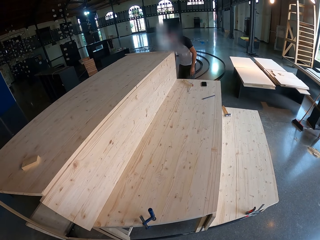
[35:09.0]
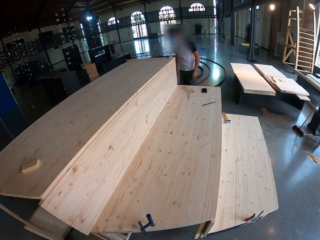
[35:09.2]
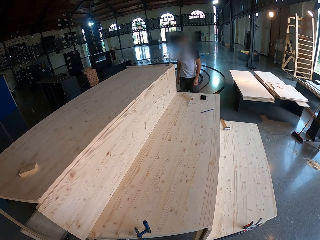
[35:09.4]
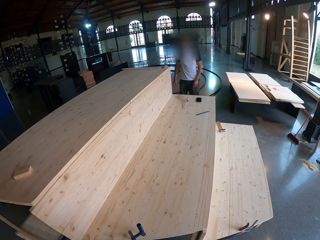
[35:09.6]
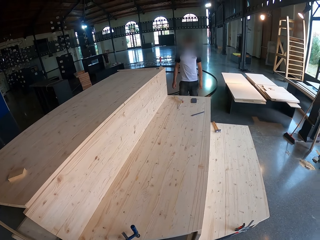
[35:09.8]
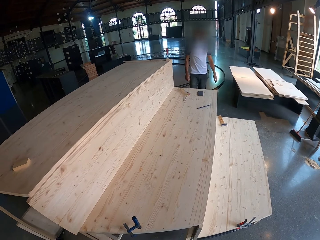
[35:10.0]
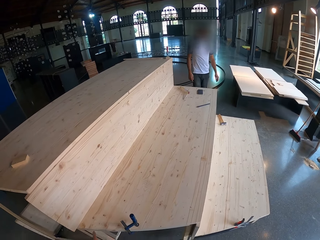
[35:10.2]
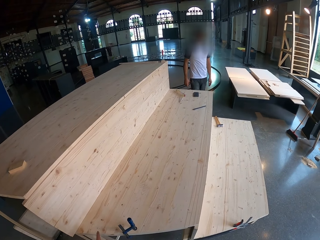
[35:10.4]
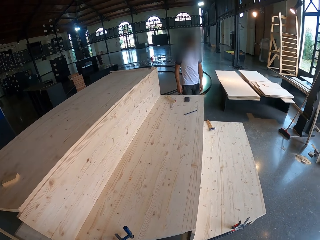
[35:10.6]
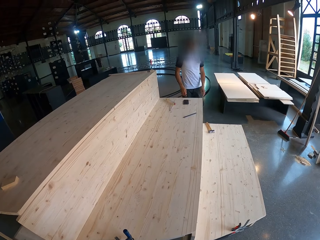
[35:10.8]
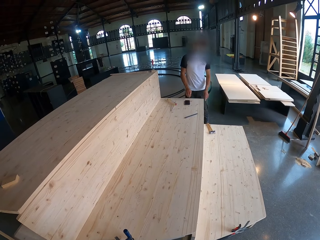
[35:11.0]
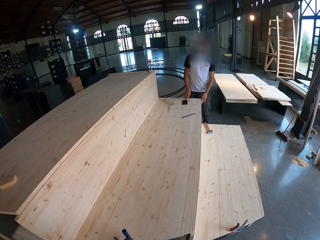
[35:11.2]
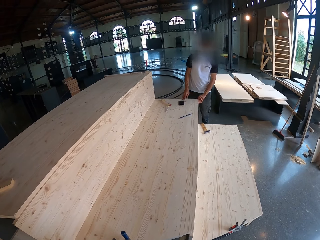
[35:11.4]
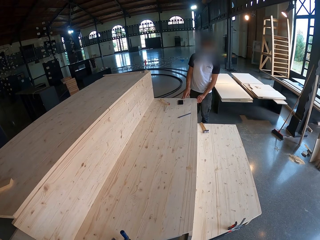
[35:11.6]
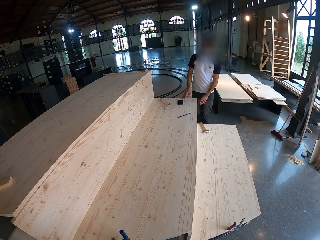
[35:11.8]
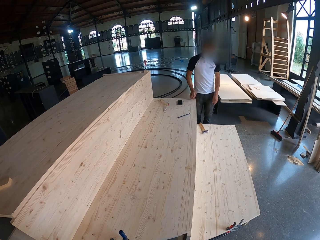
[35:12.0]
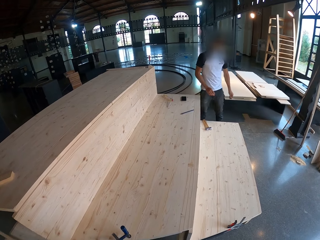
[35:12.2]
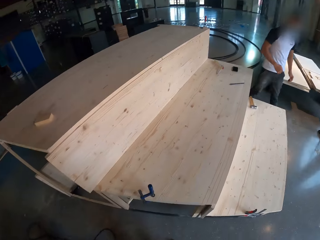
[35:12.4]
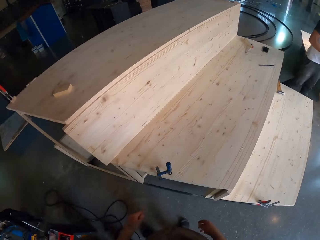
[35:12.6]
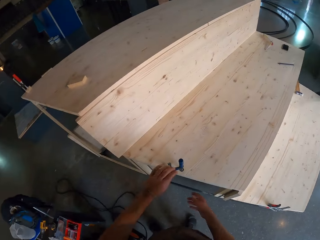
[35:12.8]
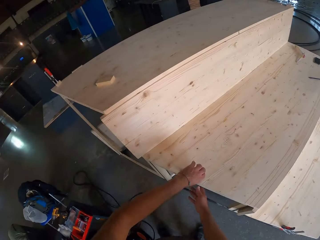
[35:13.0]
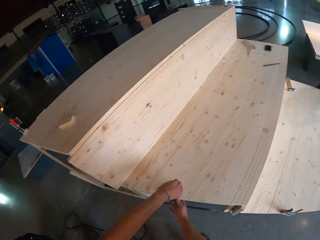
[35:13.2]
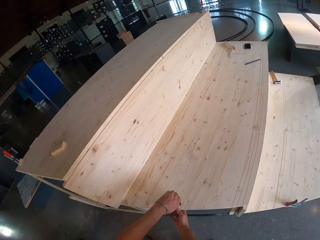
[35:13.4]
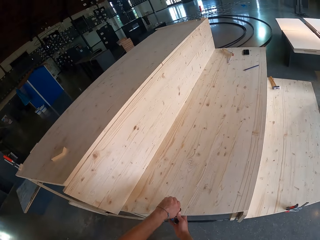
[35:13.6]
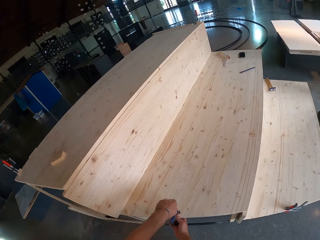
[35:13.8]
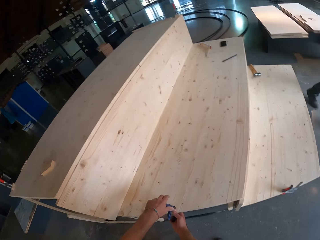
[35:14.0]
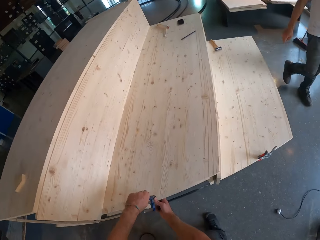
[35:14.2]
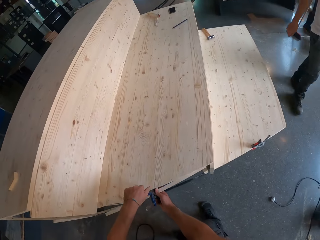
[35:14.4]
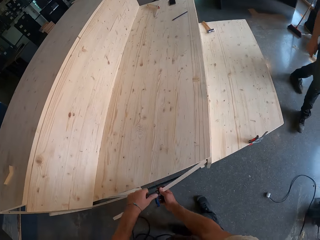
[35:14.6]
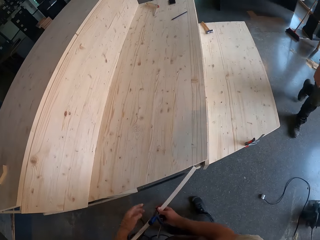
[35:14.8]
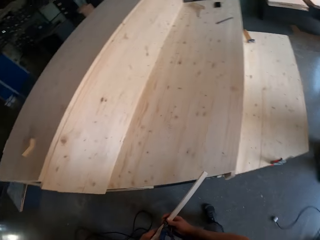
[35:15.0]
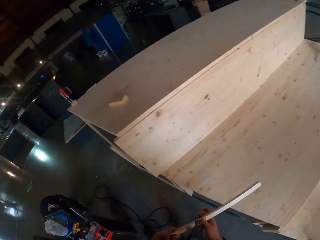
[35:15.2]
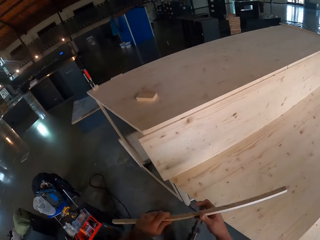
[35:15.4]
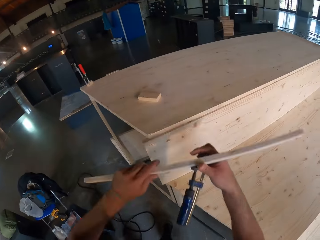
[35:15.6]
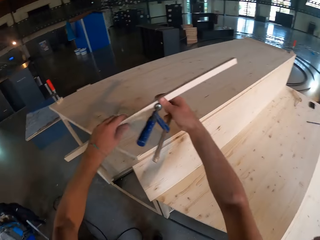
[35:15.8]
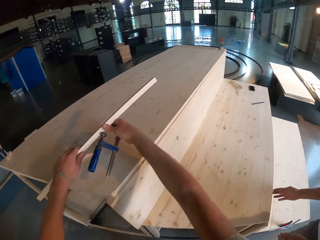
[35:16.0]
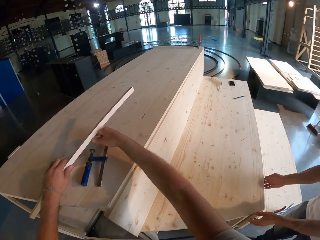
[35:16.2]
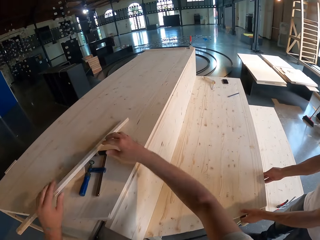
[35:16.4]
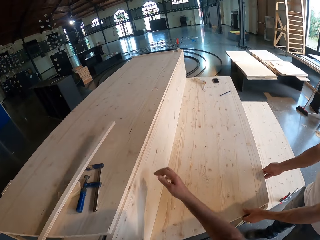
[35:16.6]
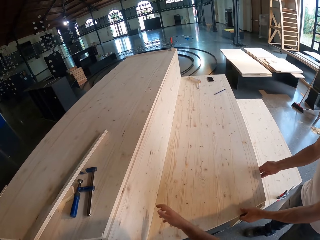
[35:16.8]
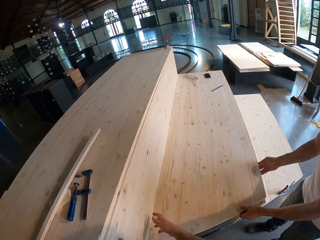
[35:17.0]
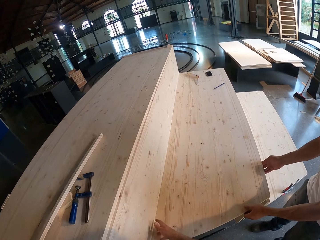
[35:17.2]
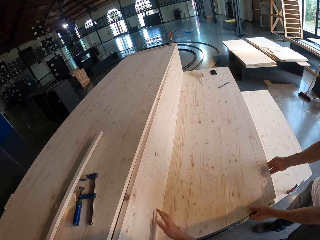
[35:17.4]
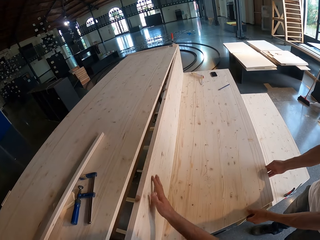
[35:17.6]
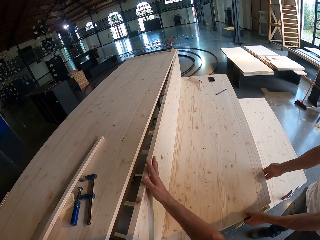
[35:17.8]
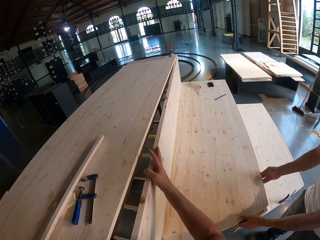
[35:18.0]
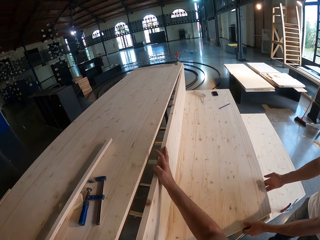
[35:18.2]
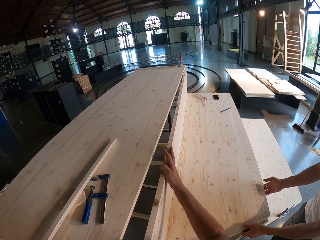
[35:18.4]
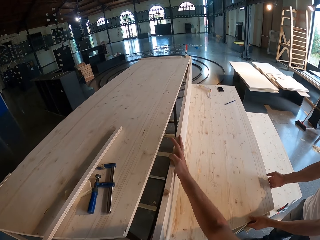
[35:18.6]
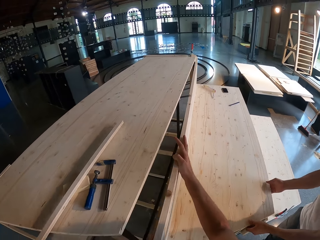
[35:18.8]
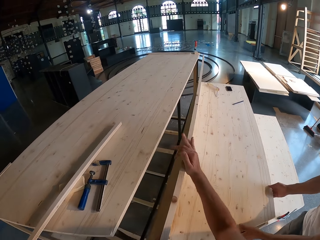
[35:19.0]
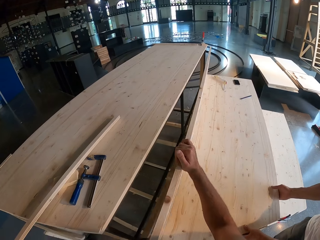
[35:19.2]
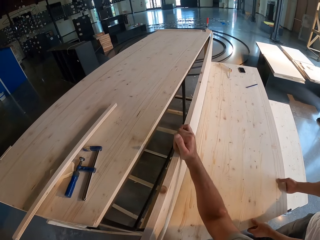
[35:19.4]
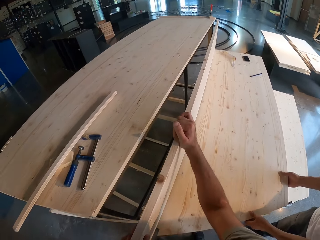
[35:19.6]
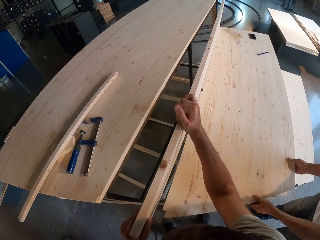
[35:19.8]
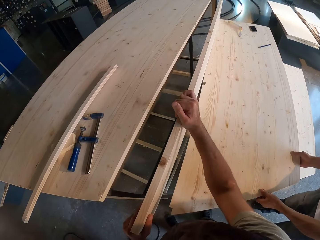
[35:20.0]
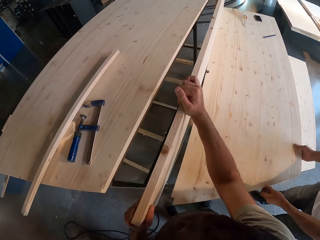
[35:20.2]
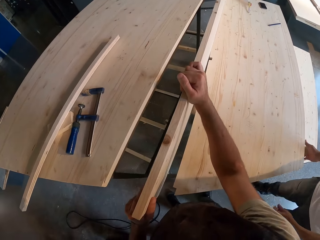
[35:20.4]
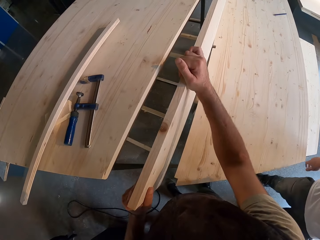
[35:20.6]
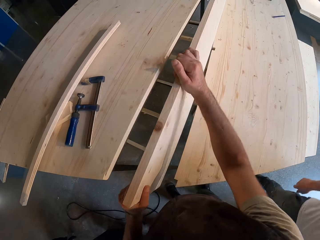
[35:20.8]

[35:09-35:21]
The camera wearer holds the clamp with both hands. He adjusts the G-clamp with his left hand. The man moves toward the camera wearer. The camera wearer removes a plank from the stage with the clamp in his right hand. He drops the clamp and the plank on the stage with both hands. The man holds the stage with both hands. The camera wearer shifts a plank from the stage with both hands. He disconnects structure parts.

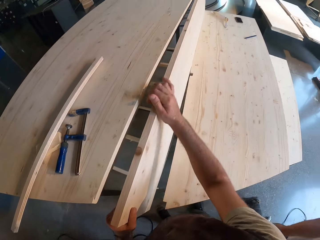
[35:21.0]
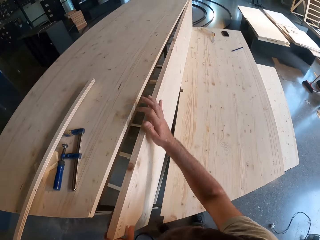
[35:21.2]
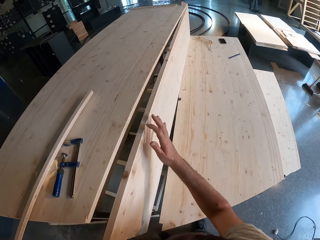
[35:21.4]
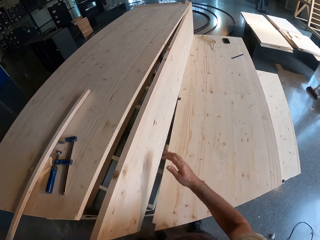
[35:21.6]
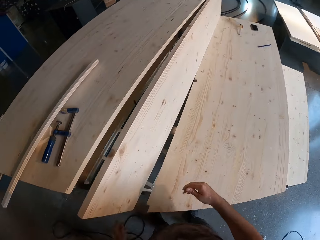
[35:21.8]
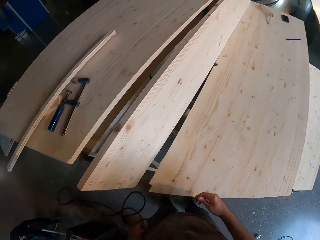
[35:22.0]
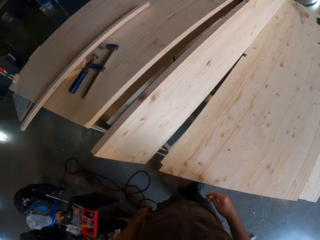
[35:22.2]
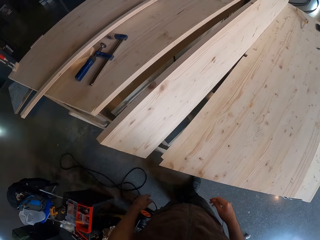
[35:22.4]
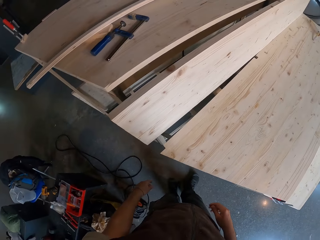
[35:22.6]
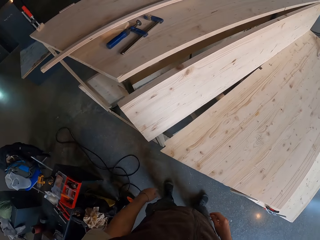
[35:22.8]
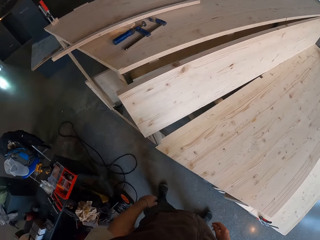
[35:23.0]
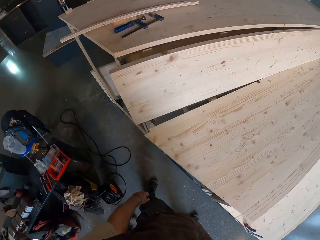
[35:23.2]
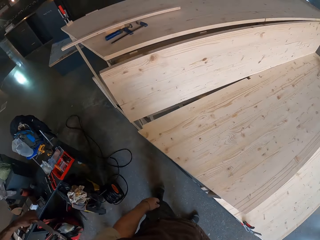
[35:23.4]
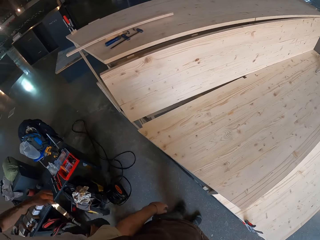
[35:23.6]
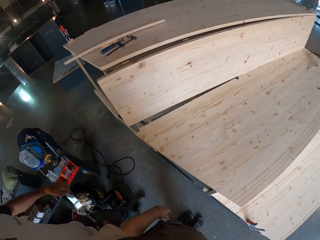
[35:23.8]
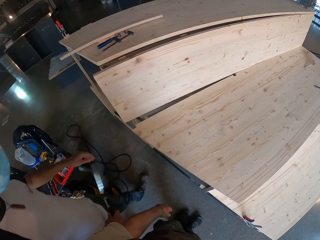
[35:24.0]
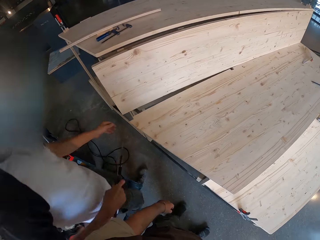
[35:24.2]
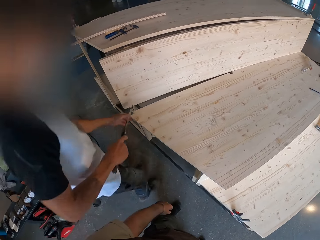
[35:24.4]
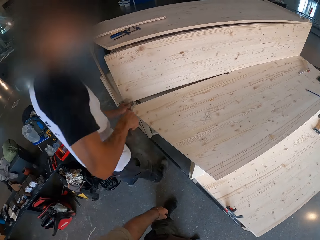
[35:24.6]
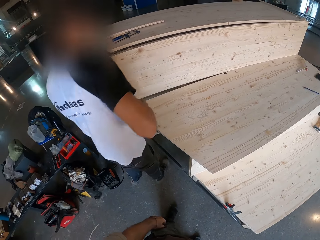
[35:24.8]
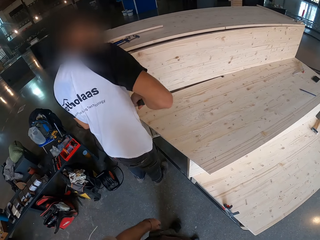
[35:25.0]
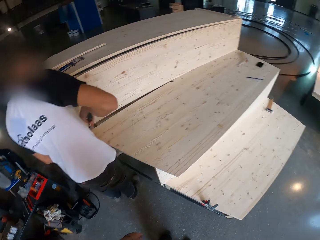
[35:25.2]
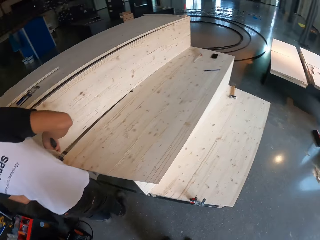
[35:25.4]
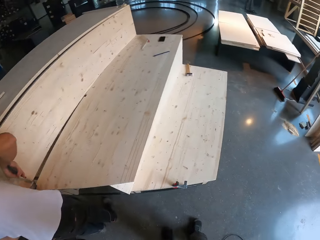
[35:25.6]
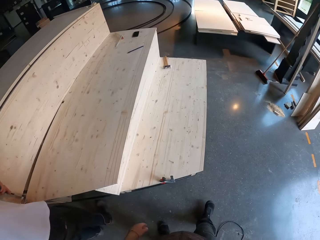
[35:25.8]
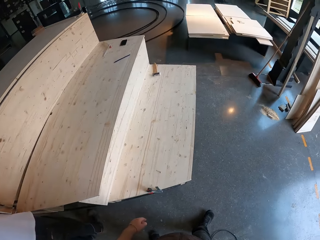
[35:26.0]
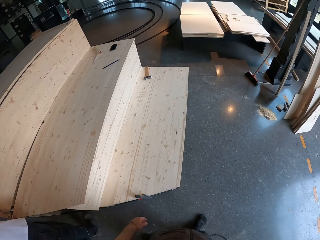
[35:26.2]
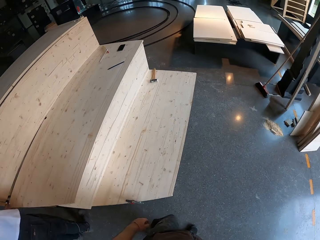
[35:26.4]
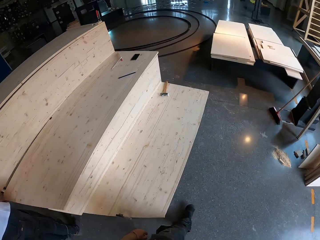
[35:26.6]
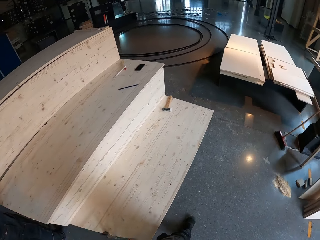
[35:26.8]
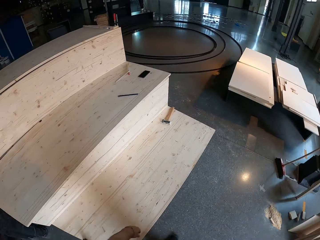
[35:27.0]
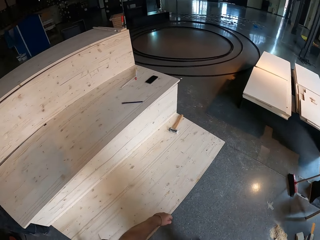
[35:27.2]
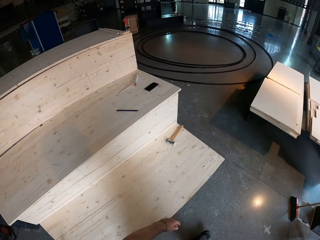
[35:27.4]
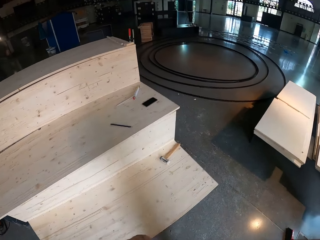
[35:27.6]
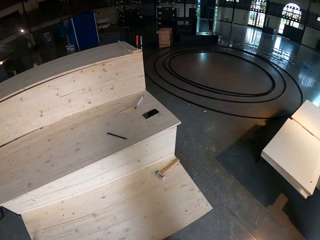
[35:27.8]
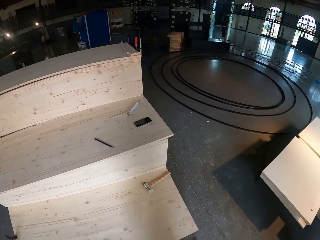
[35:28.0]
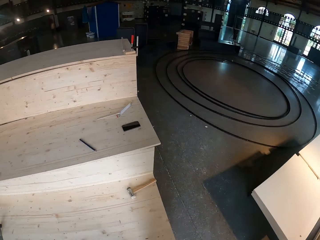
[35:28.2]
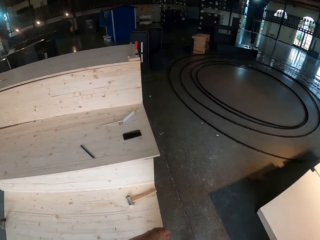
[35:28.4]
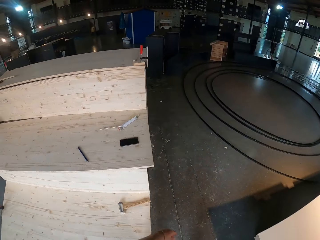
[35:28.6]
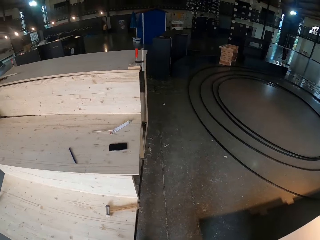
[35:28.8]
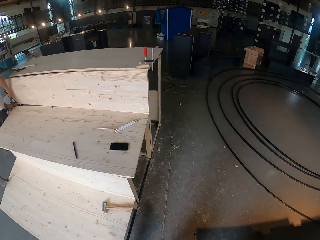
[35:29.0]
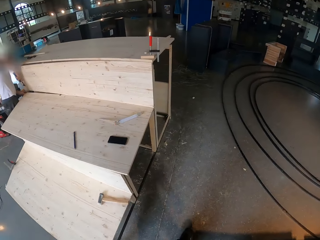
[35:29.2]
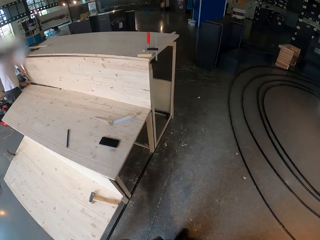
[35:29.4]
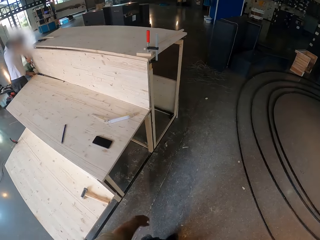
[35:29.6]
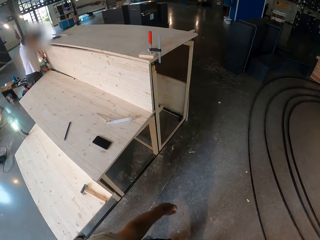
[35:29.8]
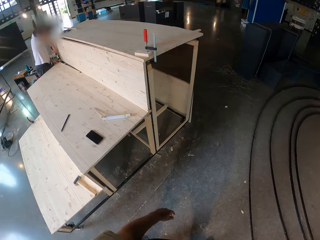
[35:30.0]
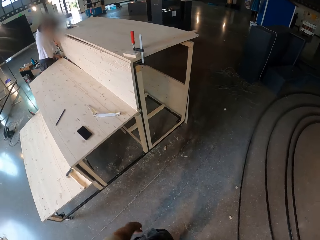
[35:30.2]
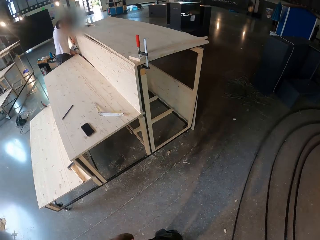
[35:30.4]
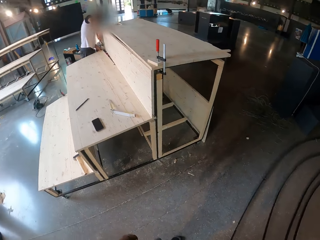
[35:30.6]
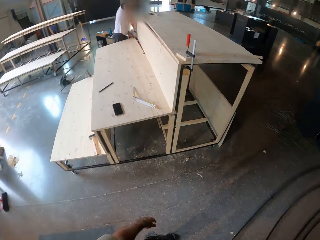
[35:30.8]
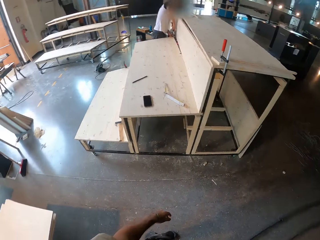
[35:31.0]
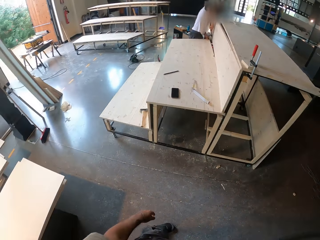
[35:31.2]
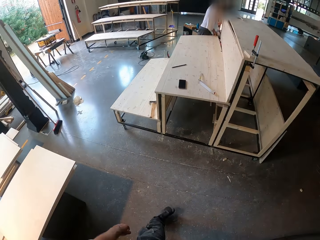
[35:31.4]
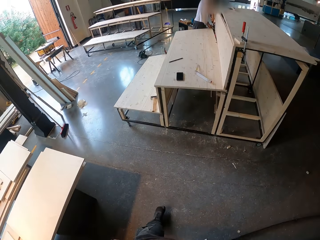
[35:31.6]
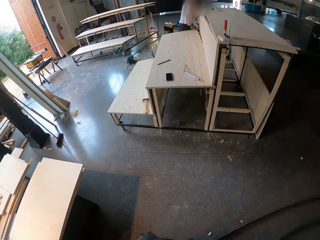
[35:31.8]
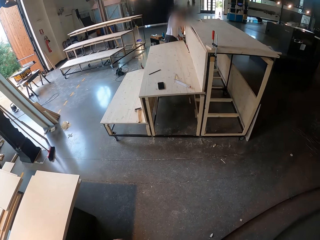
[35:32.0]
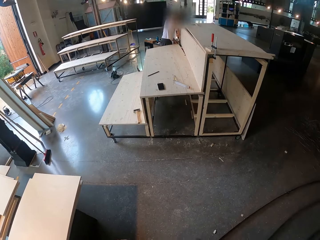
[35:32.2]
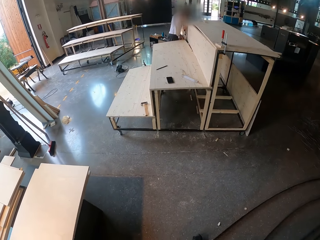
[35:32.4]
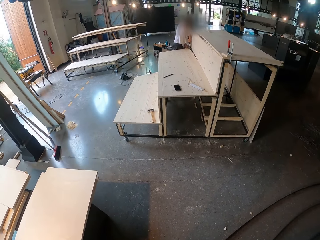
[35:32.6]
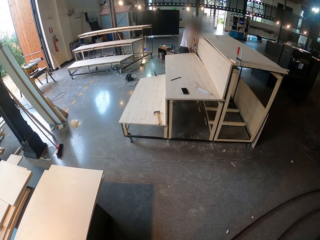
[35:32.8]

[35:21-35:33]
The camera wearer walks around. The man works on the stage with a knife in his right hand. The camera wearer moves to a pile of planks in the workshop.
